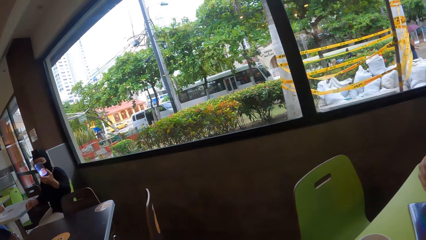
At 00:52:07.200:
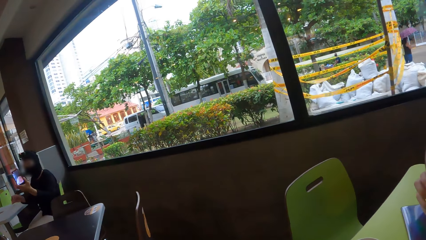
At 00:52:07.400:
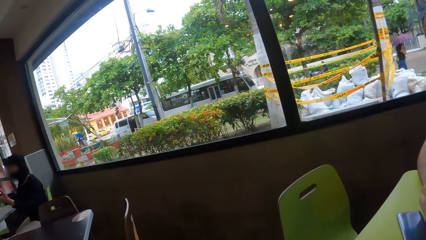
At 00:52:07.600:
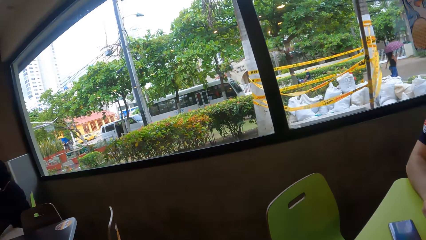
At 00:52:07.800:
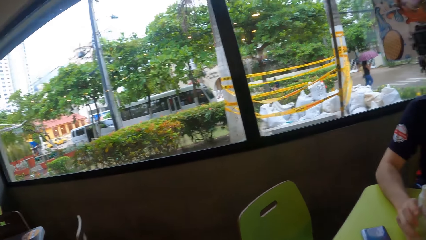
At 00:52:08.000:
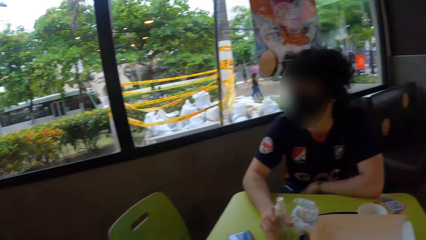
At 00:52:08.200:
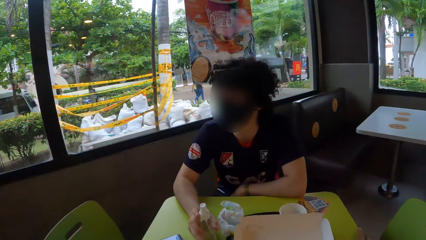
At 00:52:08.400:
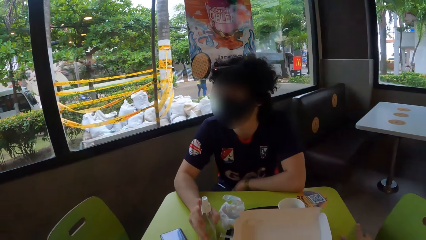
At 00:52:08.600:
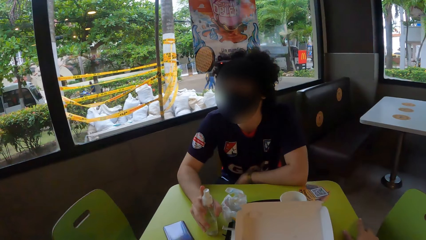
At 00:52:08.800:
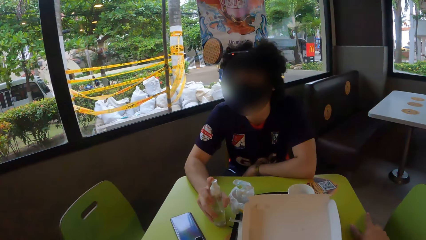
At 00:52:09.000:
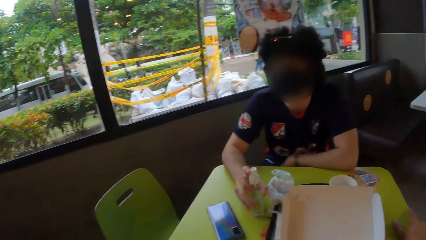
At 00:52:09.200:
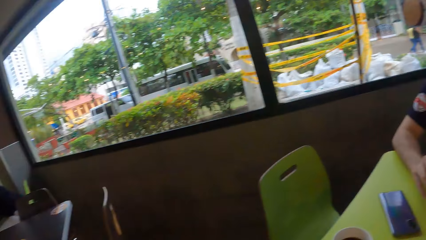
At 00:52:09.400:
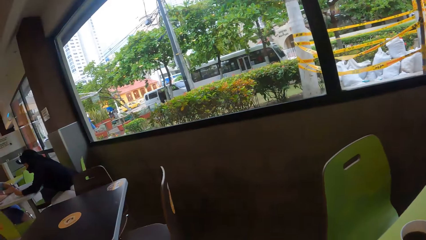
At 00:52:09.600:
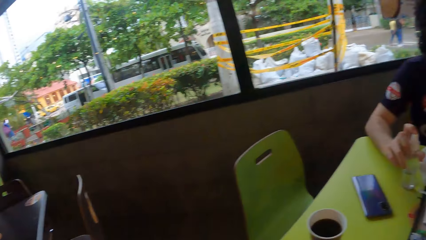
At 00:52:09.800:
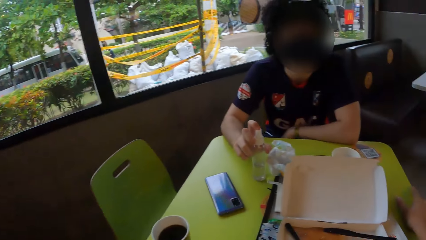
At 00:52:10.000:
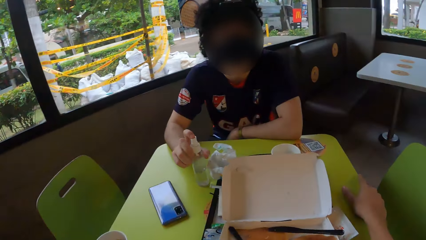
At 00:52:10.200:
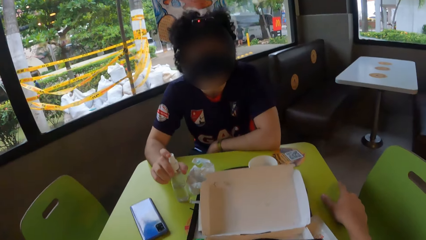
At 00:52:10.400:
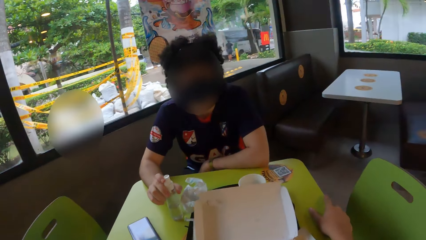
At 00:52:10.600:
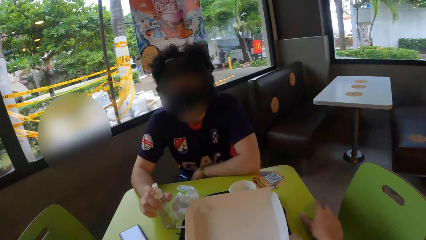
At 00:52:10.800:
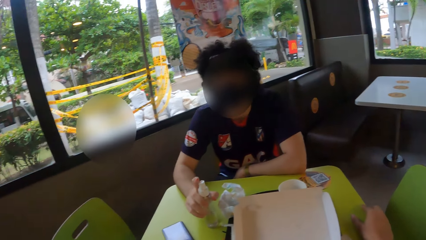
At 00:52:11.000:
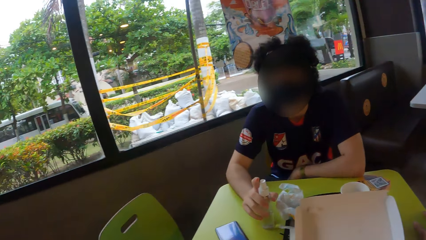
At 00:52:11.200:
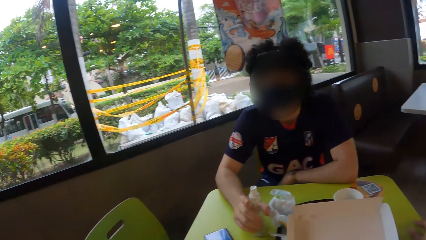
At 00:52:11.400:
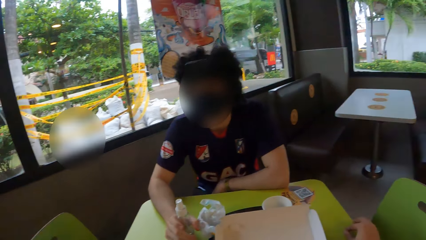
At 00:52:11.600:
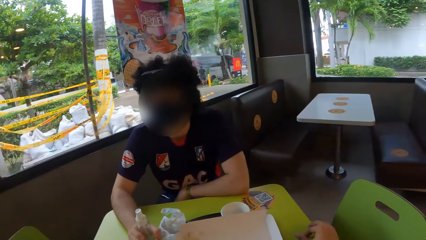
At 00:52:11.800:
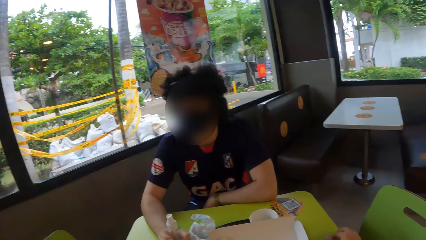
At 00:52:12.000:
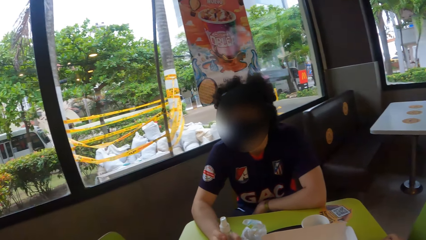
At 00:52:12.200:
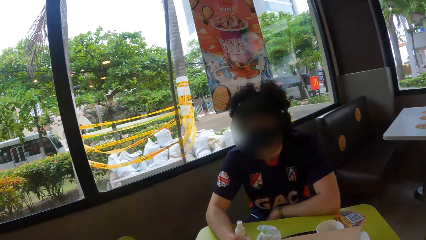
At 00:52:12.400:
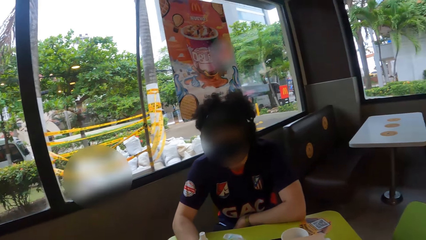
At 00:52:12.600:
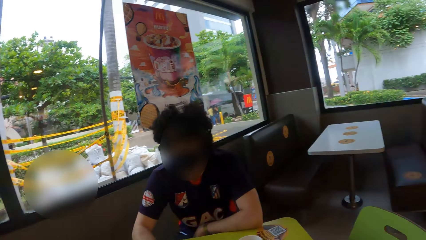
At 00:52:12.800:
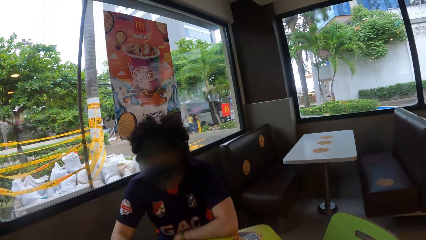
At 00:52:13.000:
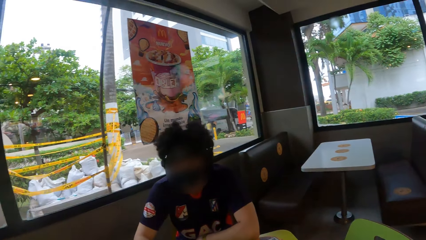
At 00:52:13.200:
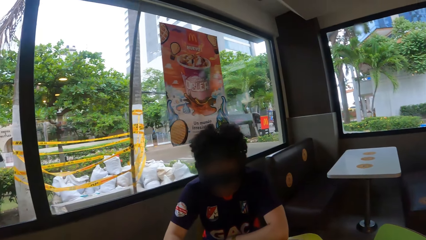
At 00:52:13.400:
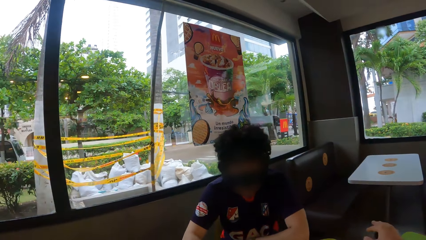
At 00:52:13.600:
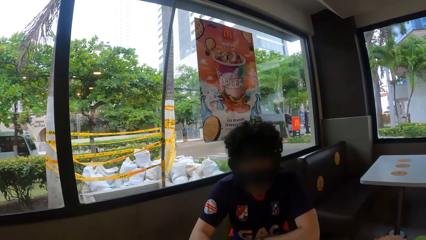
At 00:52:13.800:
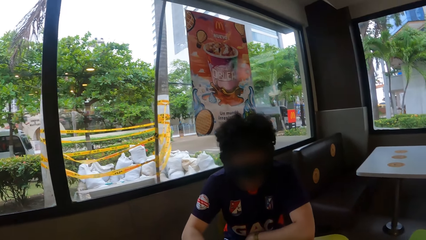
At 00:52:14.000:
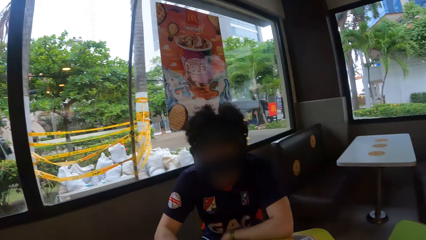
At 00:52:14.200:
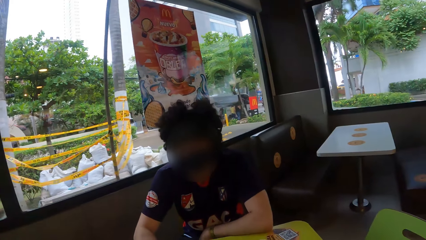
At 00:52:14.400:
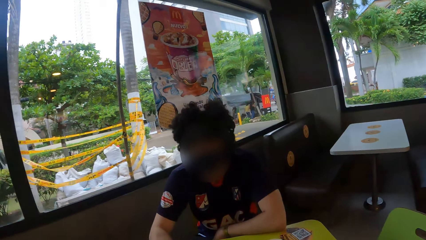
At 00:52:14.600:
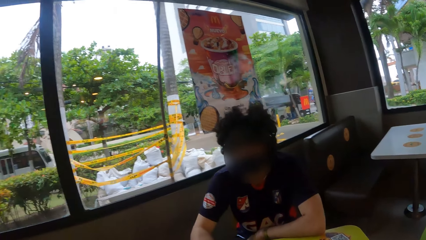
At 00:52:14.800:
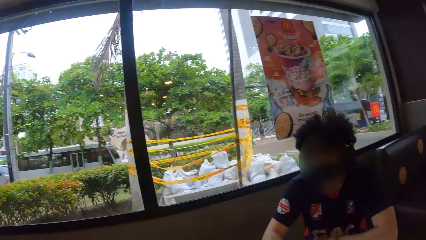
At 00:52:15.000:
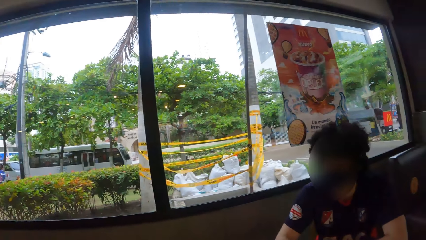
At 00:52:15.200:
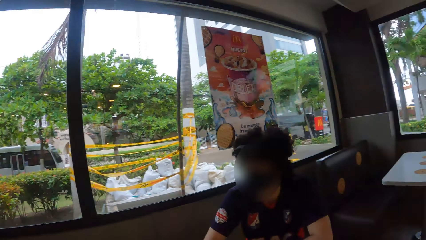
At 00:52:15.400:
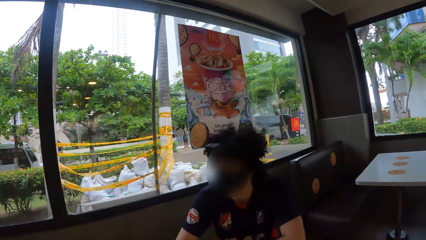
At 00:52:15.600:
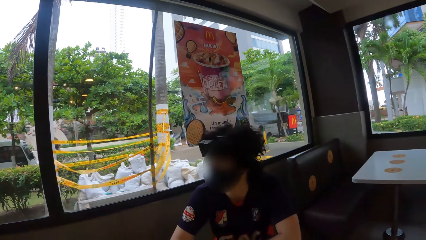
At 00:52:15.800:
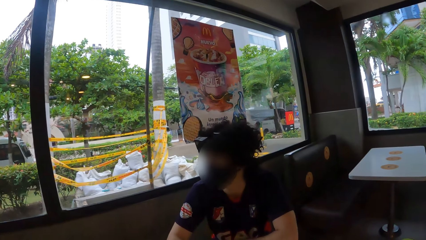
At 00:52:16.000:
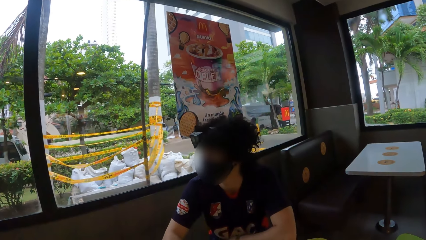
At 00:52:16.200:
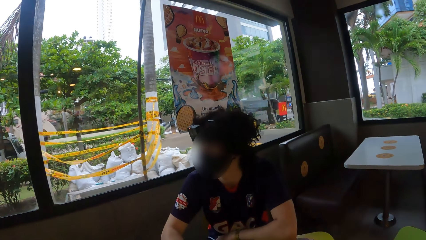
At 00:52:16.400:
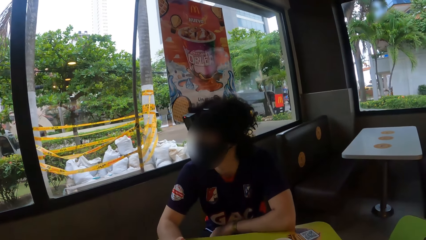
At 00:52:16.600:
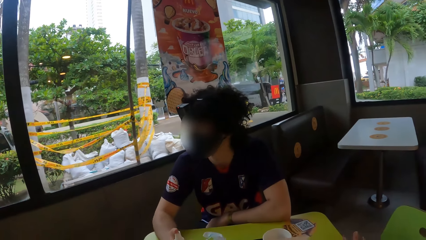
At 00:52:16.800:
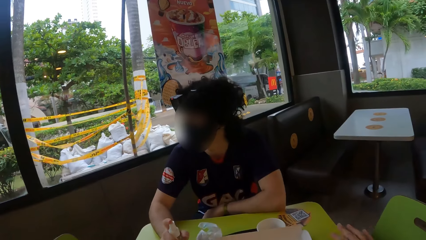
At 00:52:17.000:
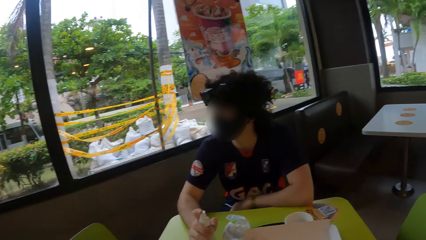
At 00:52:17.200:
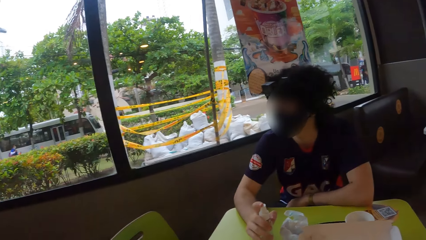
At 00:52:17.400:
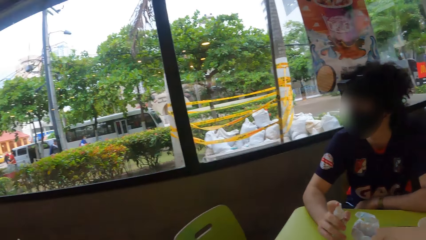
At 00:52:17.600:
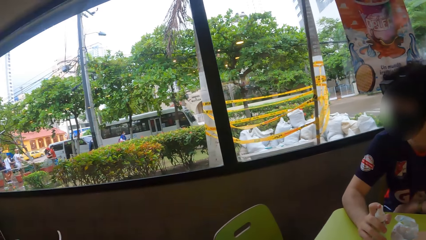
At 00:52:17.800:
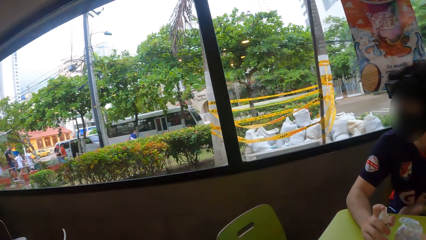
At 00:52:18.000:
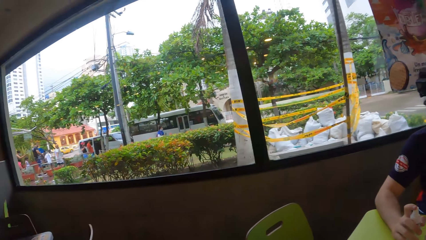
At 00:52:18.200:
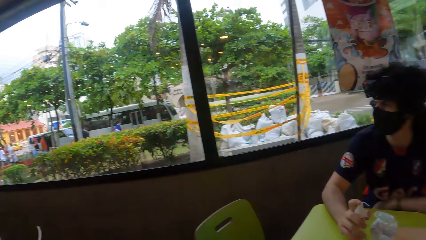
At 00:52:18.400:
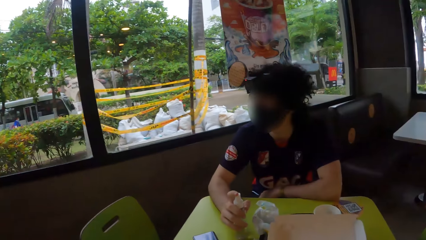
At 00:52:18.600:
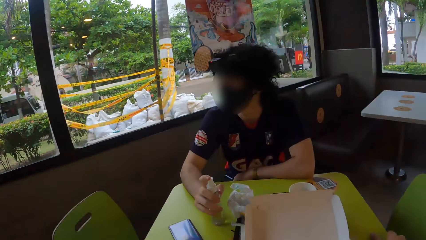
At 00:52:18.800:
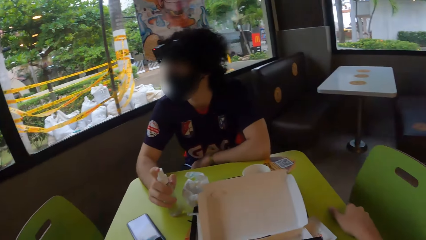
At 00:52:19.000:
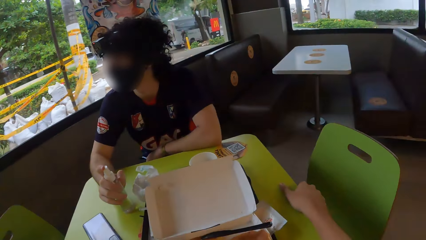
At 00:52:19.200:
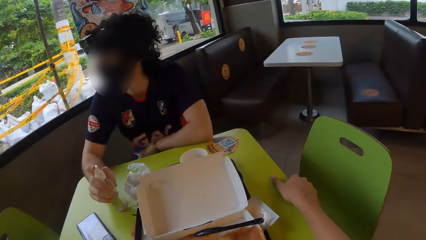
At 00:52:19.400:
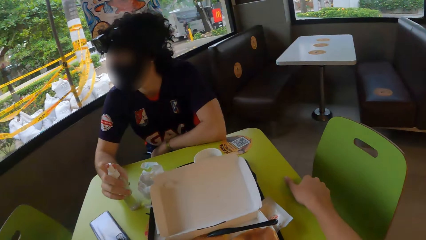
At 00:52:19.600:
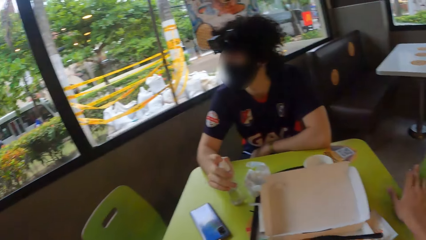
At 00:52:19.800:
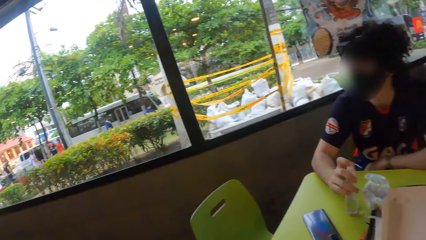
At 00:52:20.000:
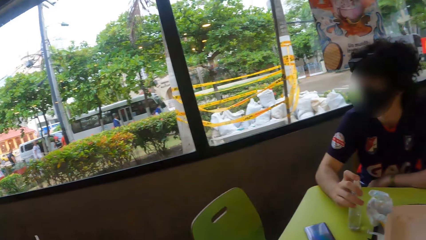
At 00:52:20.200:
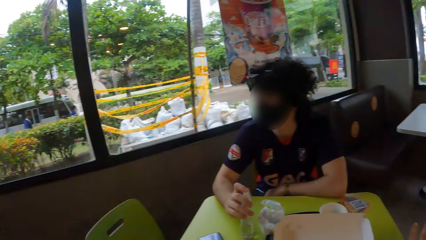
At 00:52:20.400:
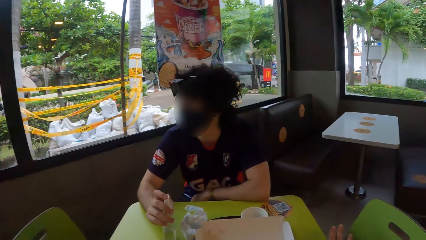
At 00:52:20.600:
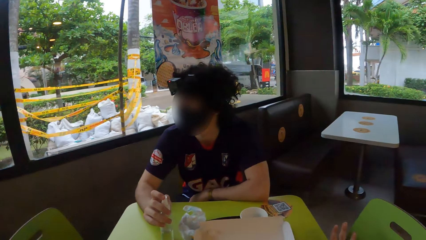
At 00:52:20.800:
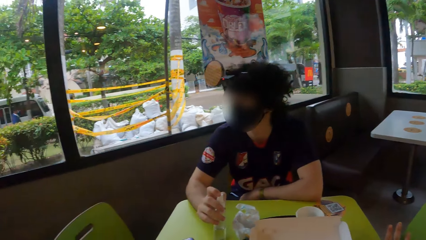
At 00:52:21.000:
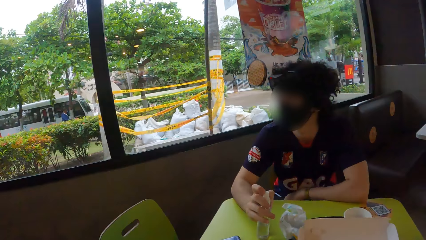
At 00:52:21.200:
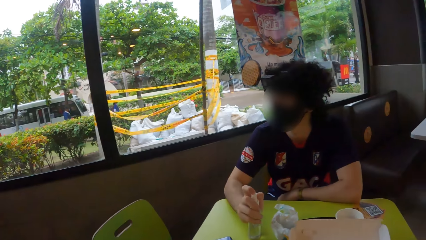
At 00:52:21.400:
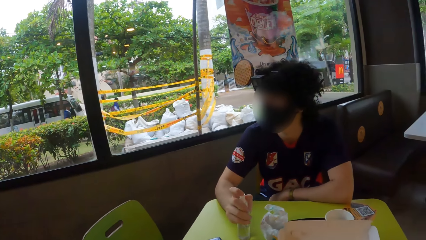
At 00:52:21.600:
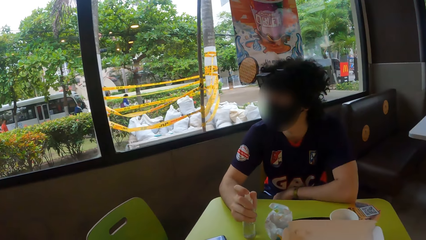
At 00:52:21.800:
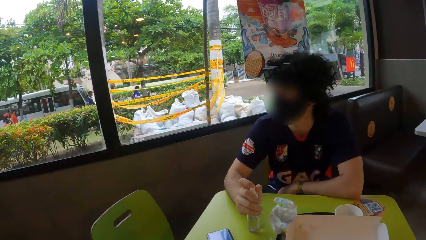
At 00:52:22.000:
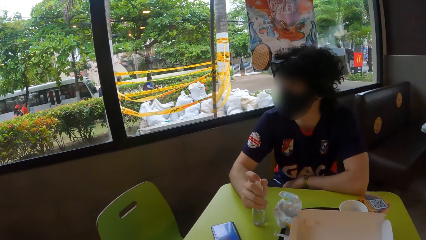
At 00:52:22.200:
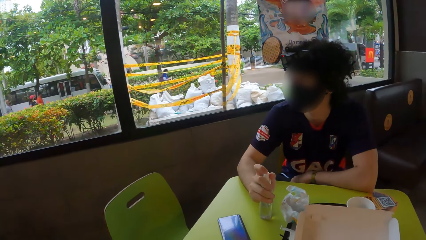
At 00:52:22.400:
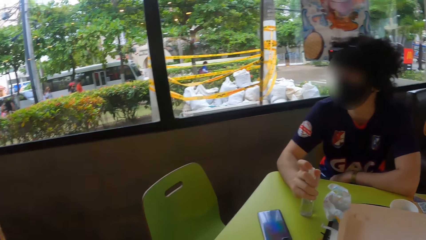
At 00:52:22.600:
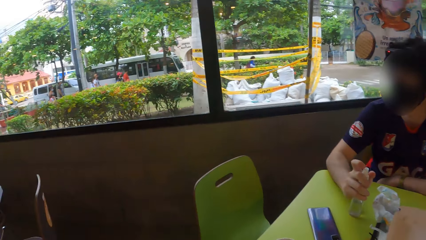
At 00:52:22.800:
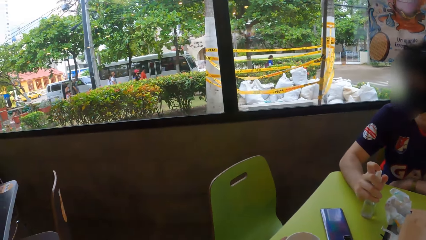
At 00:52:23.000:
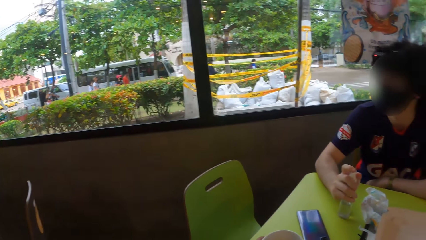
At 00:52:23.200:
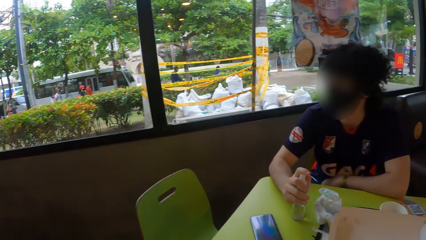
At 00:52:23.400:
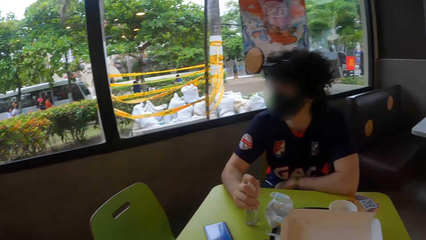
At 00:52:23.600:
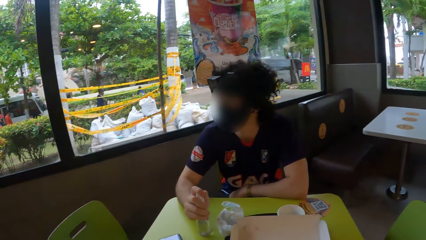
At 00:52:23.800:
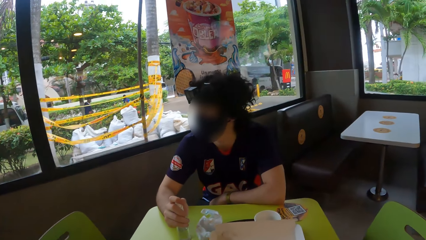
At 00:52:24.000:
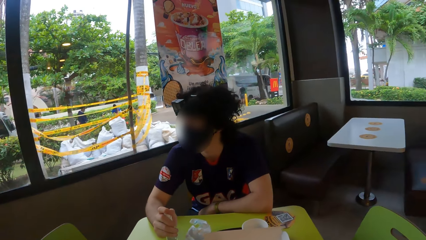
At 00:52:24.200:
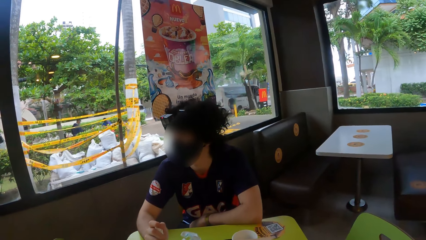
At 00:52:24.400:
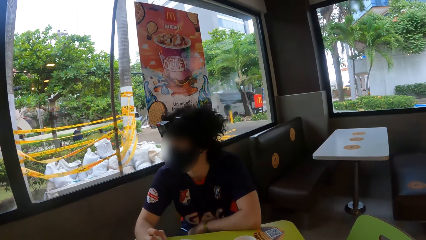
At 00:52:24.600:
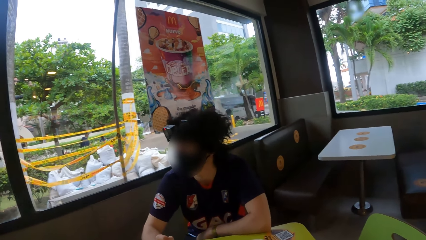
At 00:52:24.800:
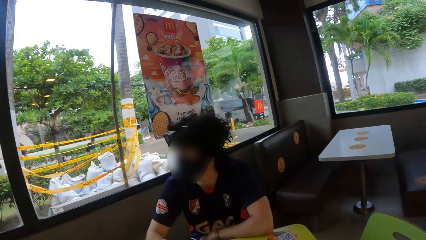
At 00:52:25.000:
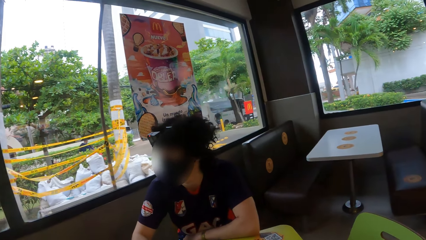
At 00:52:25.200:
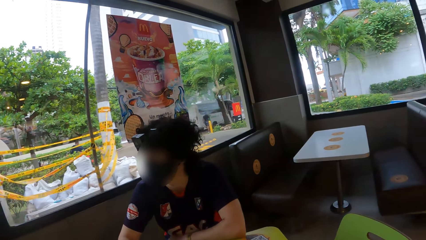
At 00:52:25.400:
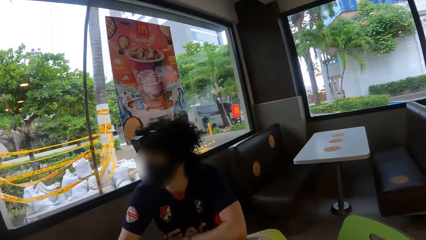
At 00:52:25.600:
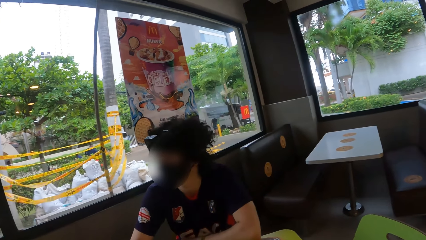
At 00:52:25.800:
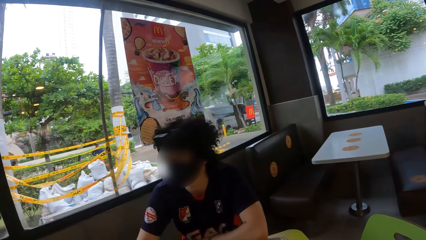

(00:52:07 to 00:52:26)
A man holds a bottle. The camera wearer looks at the man while talking.
